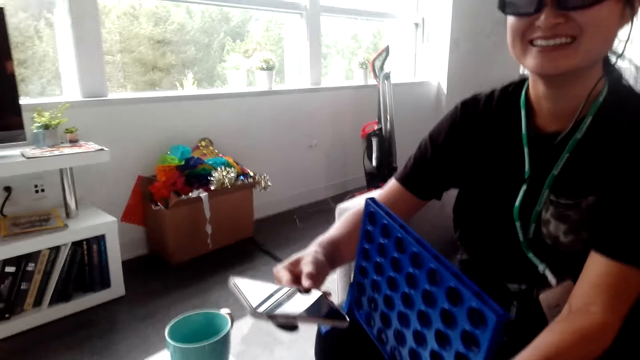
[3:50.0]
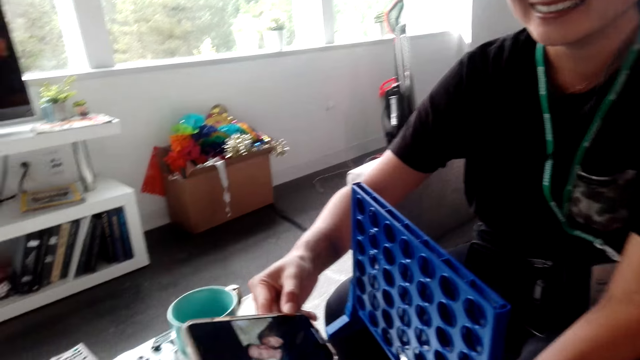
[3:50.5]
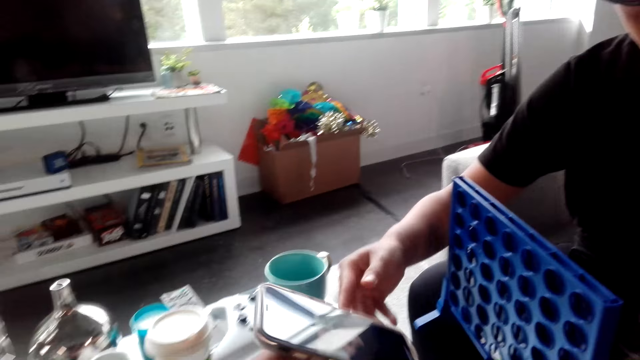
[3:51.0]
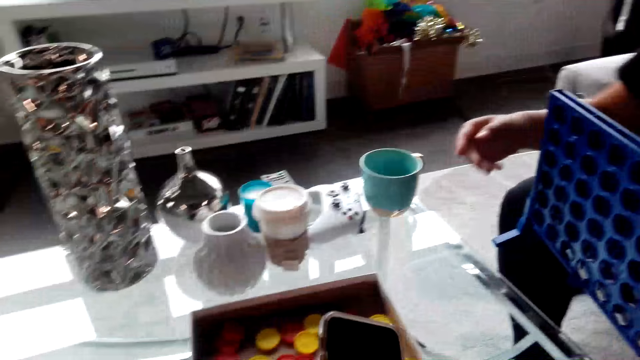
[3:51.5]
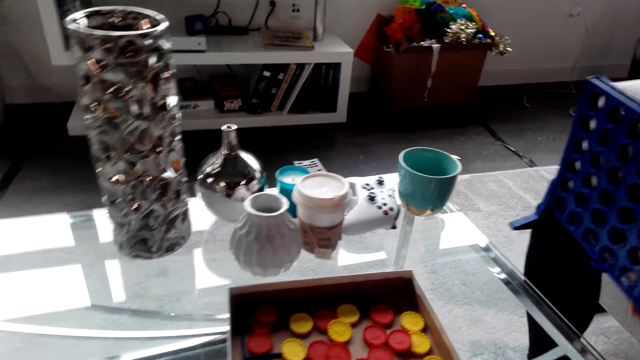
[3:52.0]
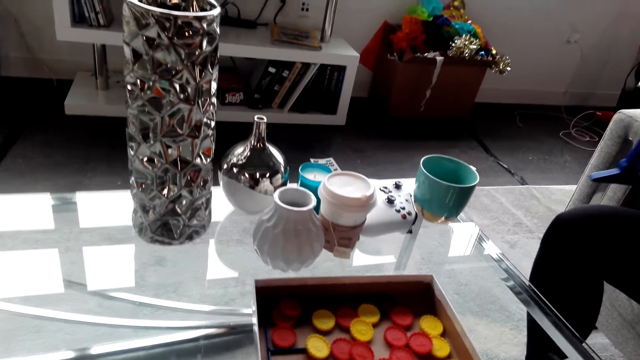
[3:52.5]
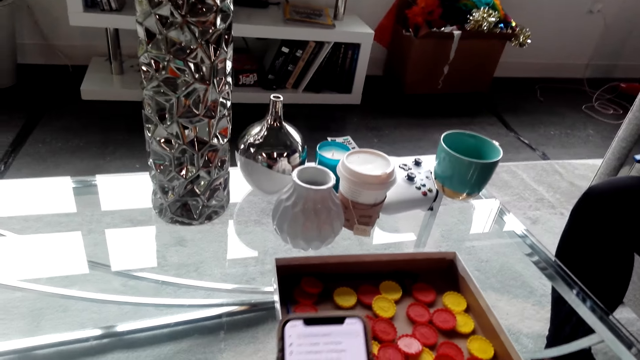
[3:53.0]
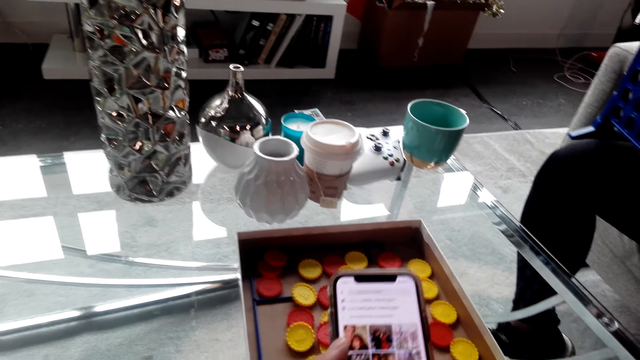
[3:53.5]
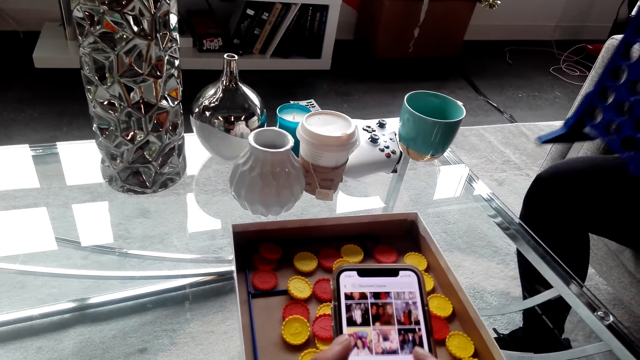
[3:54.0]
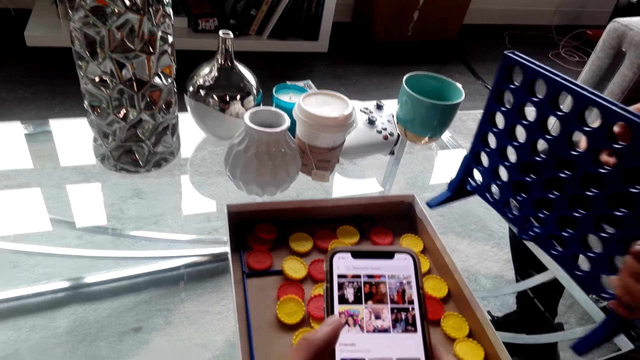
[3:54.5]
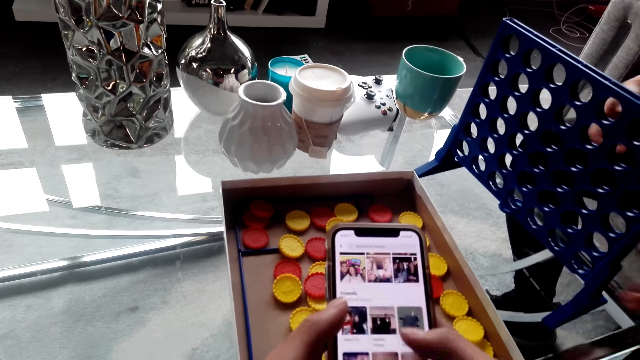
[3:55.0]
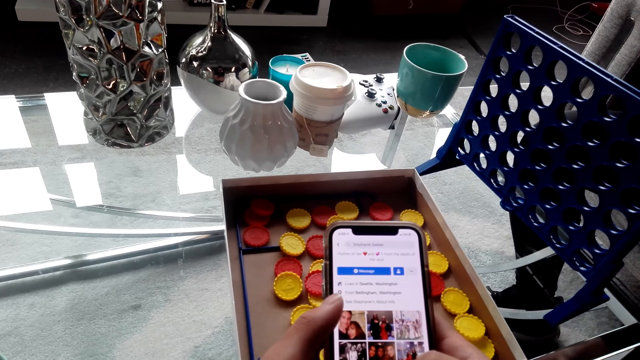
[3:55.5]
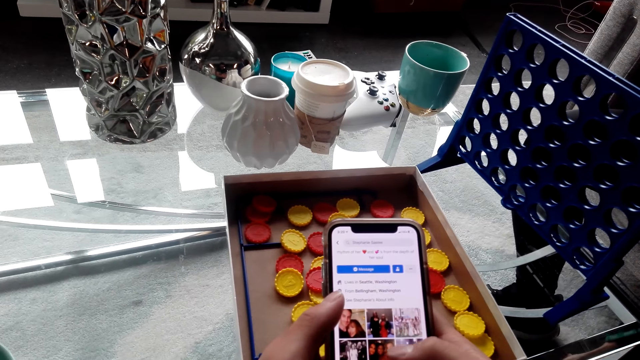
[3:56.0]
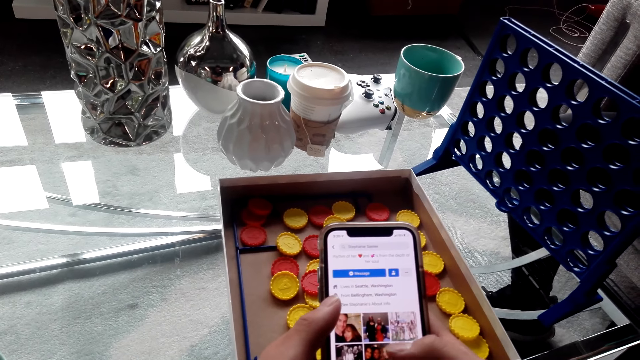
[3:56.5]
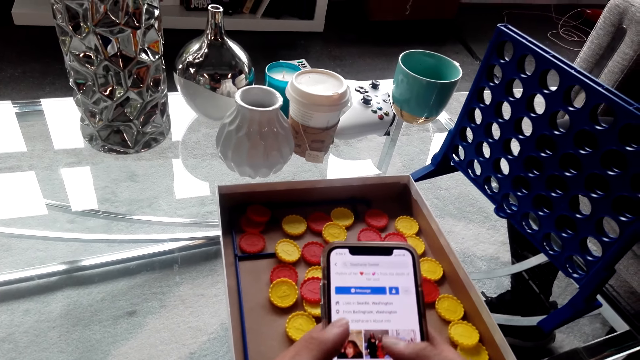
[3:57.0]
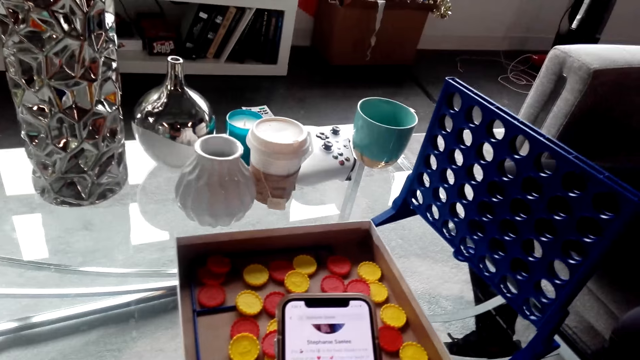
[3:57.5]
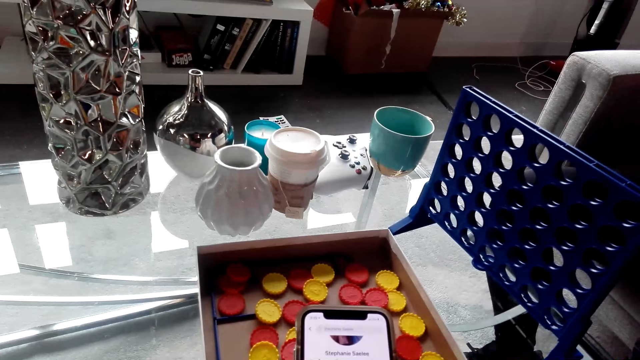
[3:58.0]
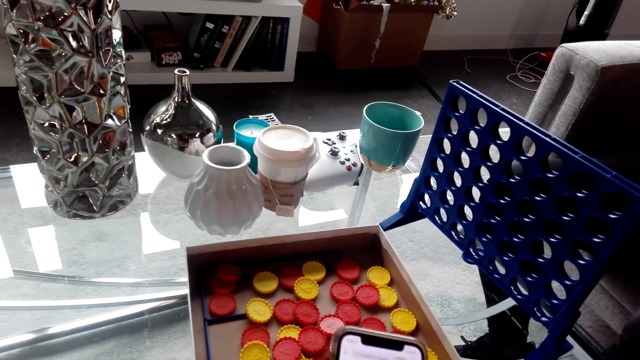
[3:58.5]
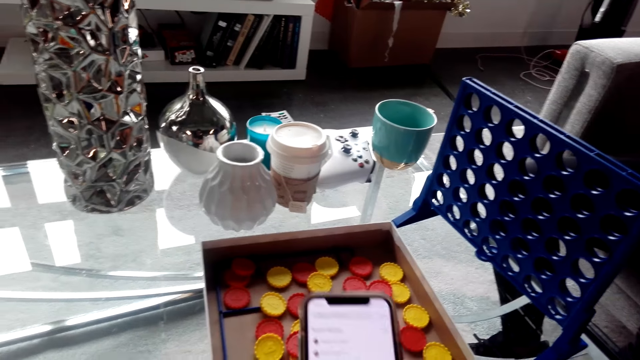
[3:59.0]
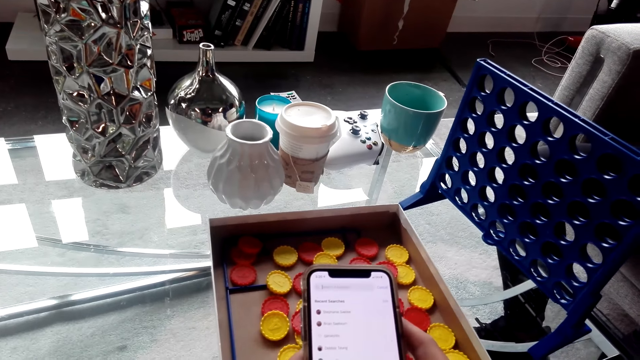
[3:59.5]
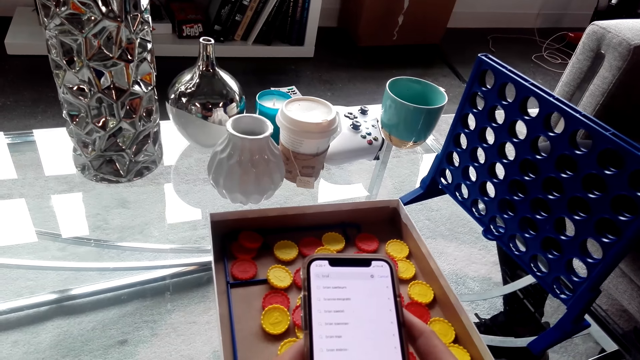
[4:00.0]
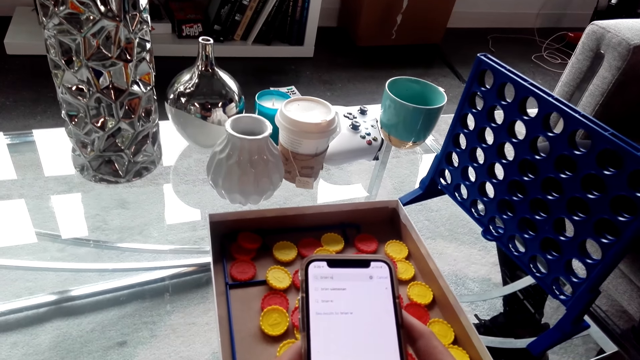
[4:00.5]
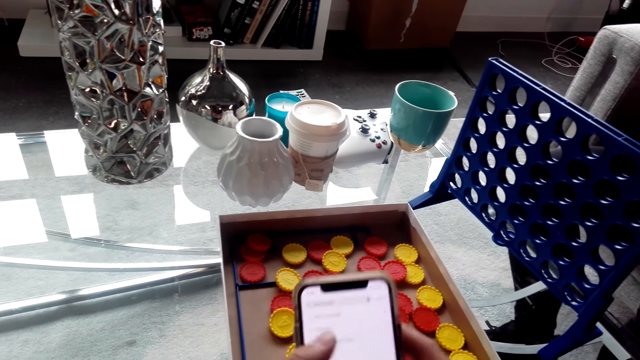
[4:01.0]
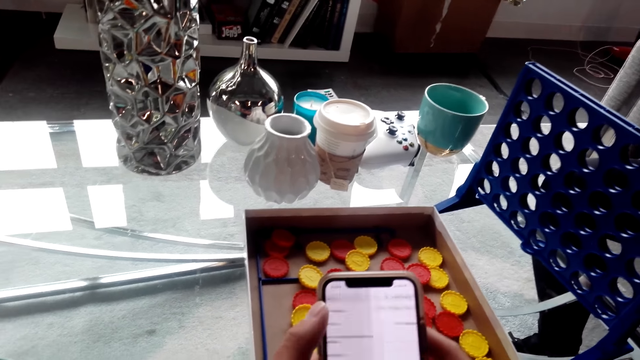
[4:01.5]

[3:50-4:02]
The lady gives the camera wearer the phone. The camera wearer takes the phone from the lady. They interact with the lady. They use the phone. The lady places something on the table.

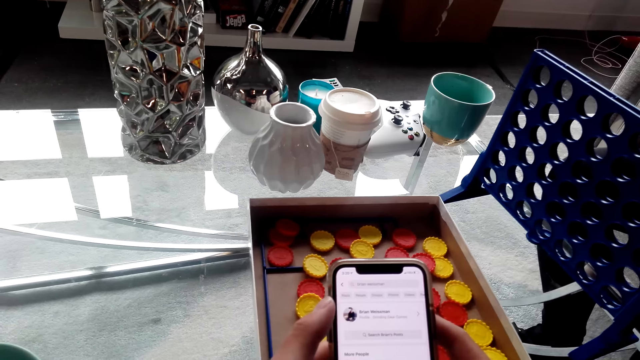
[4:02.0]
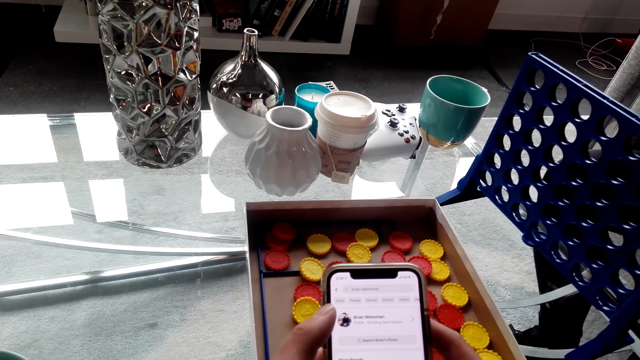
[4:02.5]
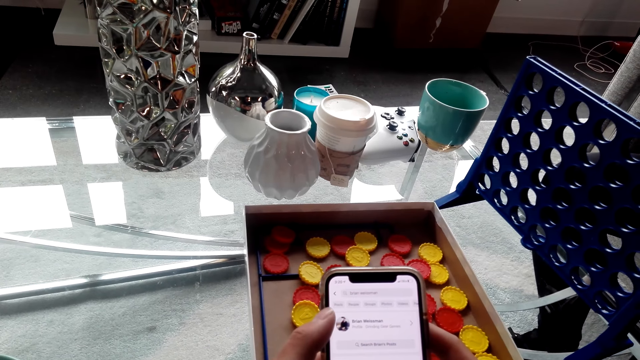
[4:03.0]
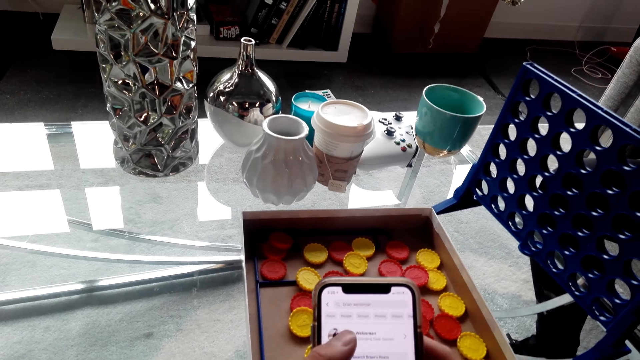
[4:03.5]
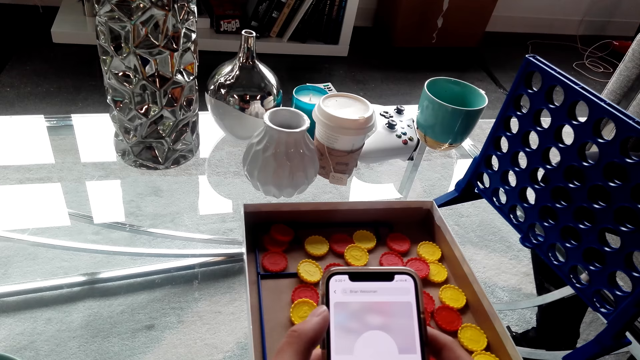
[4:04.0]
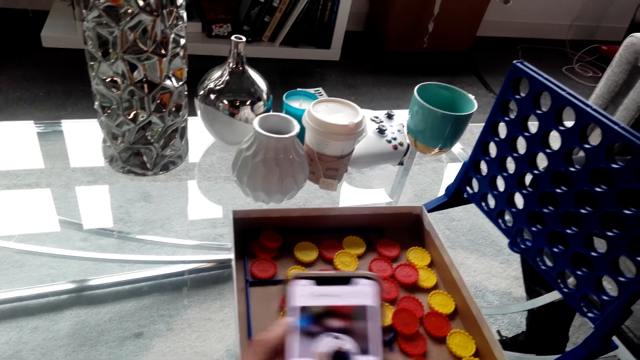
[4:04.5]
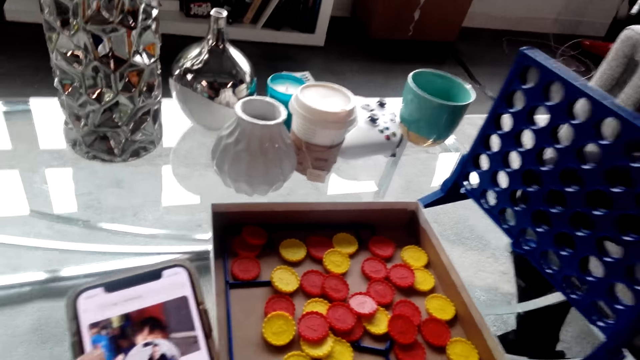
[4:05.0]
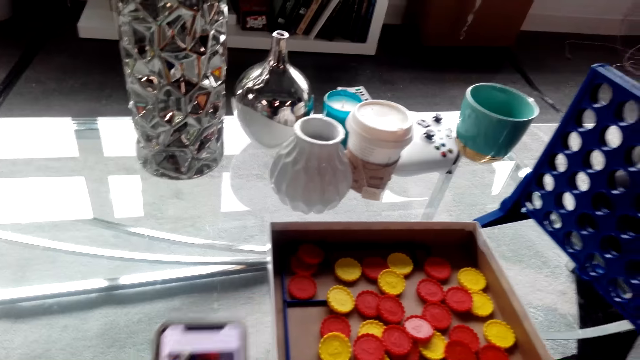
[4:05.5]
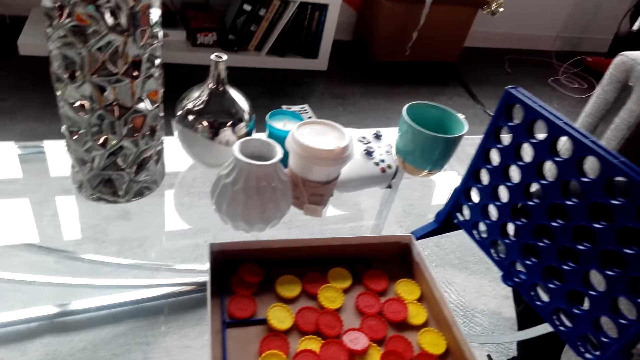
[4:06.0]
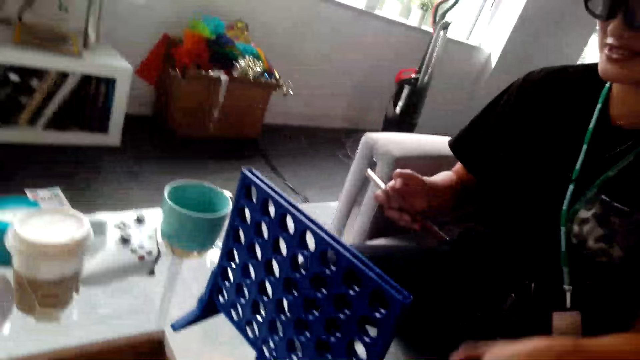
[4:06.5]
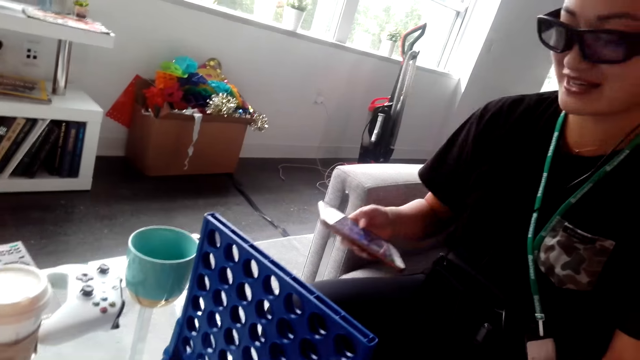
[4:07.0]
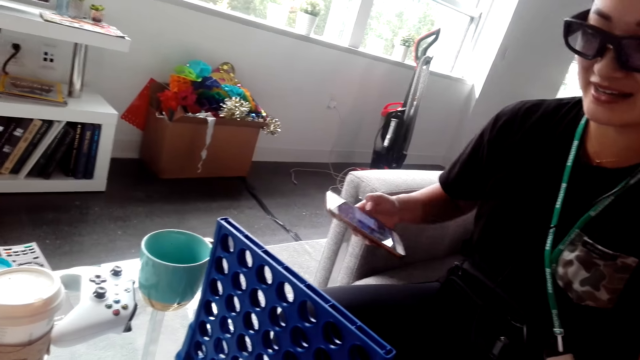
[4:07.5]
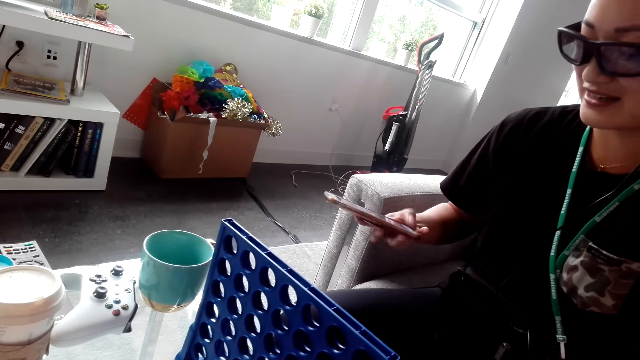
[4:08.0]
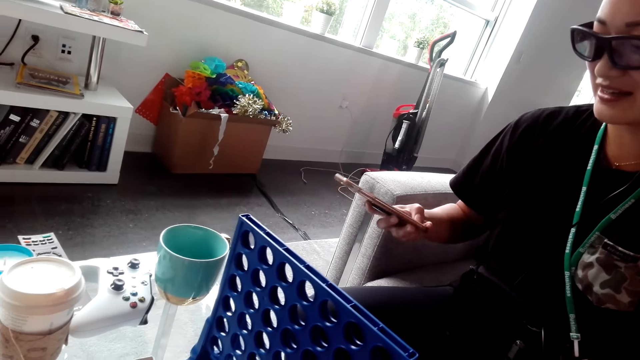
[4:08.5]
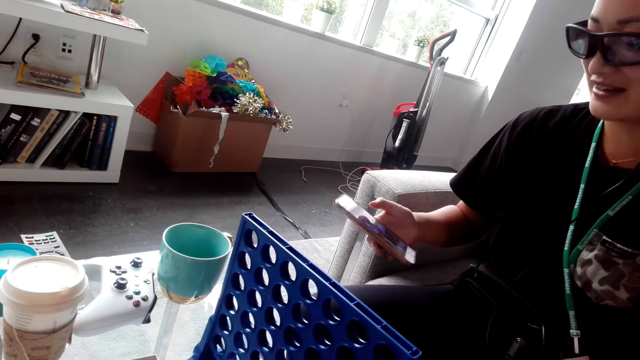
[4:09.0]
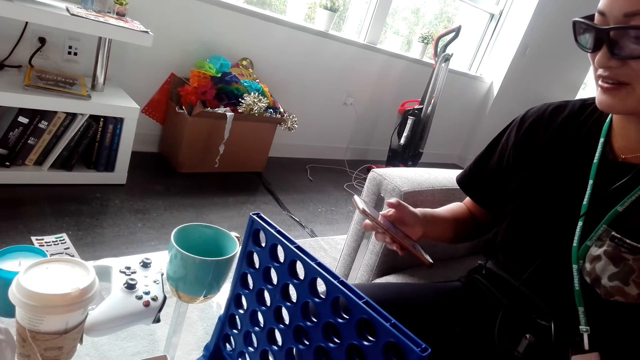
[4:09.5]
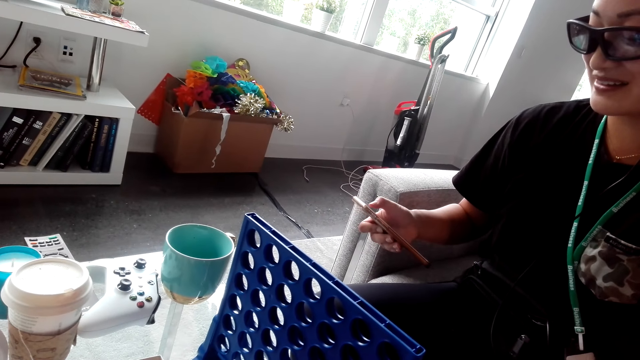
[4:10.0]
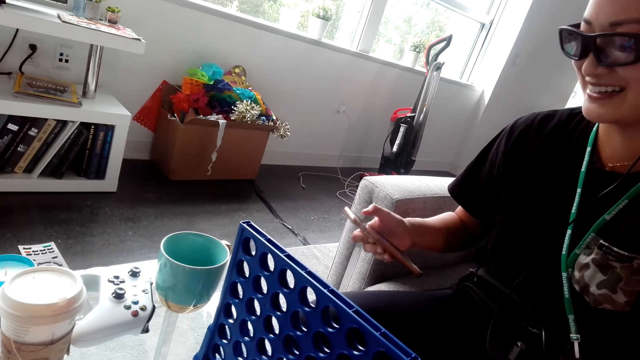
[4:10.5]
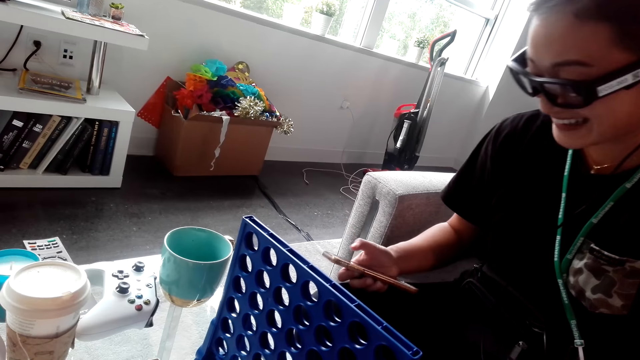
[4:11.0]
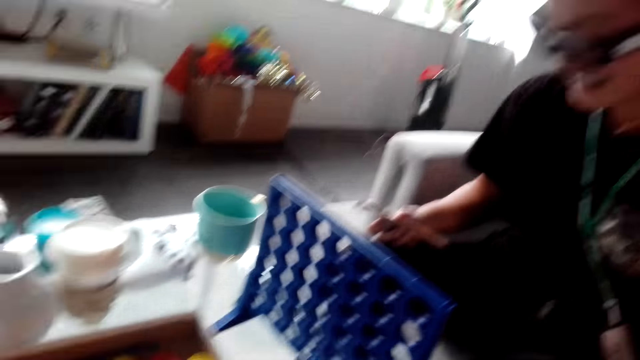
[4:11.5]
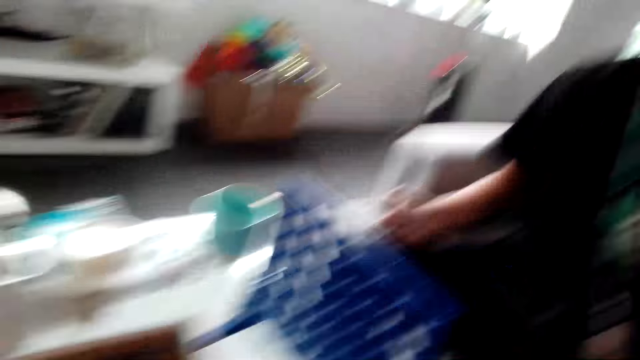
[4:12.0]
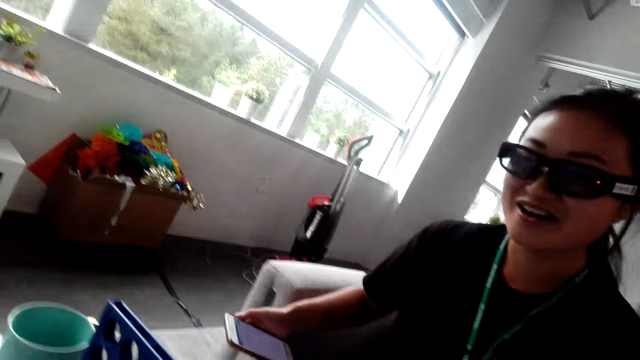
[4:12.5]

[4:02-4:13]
The camera wearer looks at the lady. The lady operates her phone.
